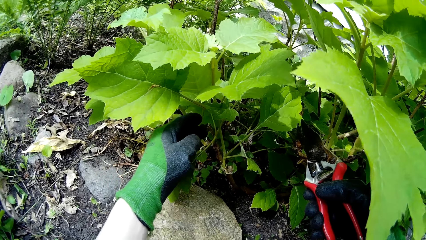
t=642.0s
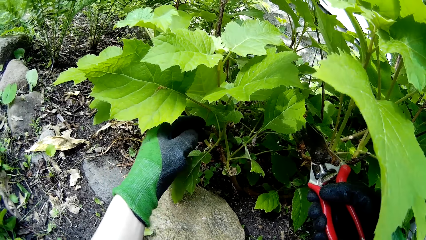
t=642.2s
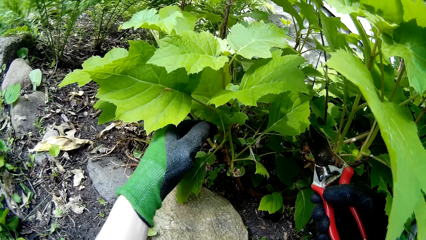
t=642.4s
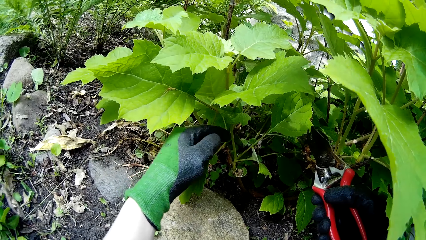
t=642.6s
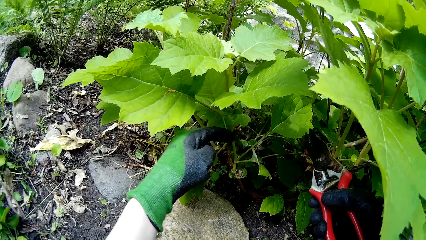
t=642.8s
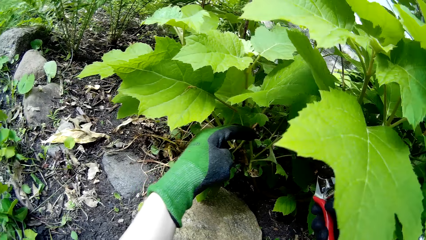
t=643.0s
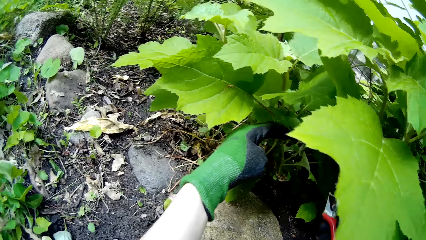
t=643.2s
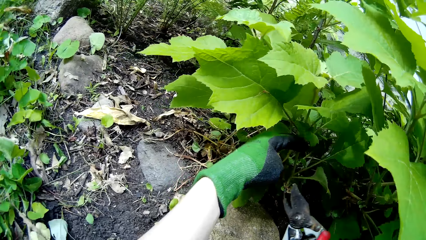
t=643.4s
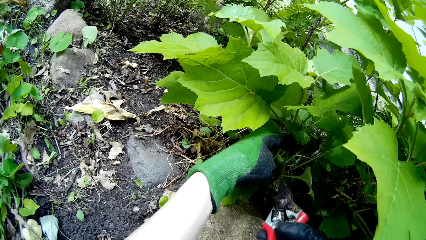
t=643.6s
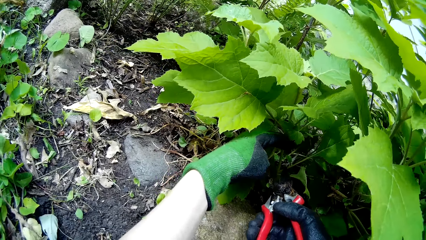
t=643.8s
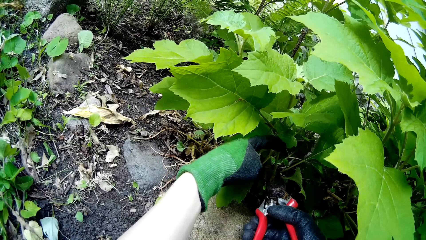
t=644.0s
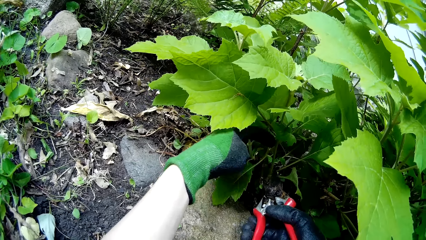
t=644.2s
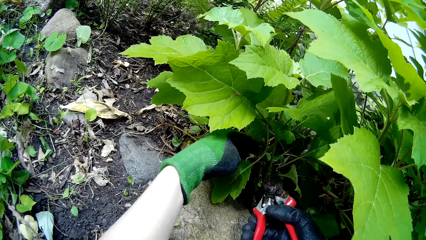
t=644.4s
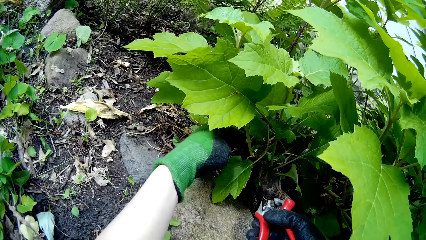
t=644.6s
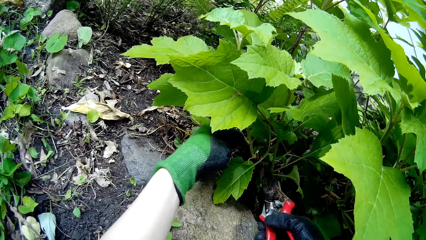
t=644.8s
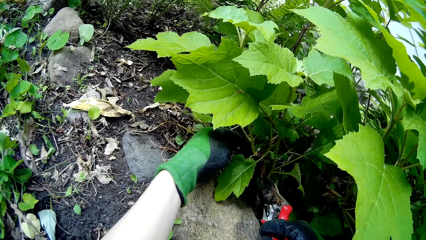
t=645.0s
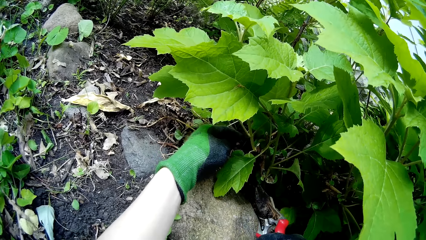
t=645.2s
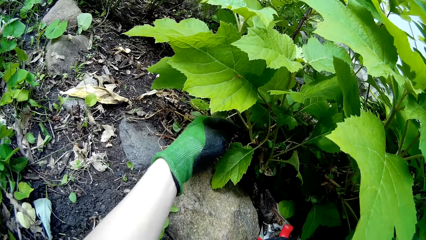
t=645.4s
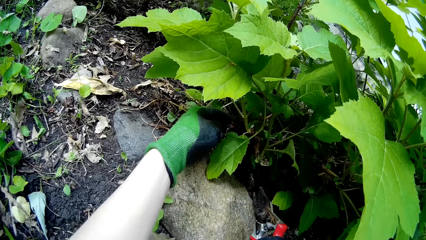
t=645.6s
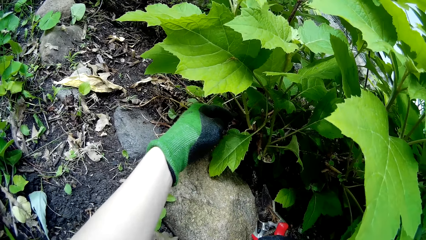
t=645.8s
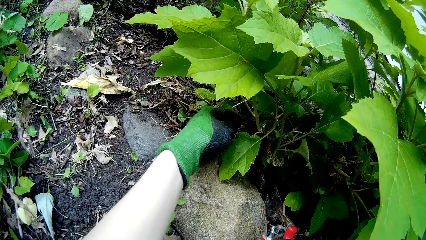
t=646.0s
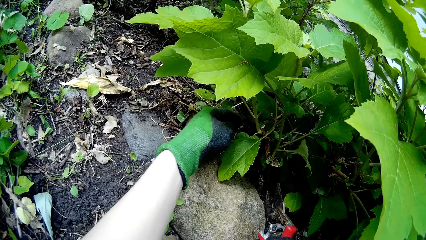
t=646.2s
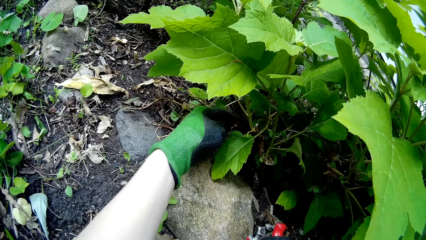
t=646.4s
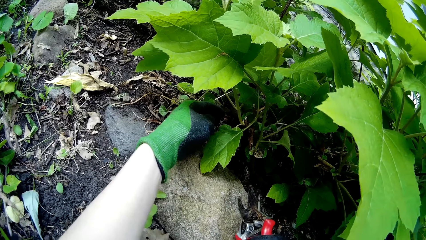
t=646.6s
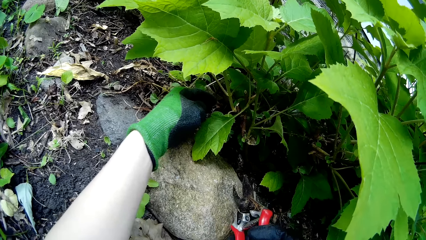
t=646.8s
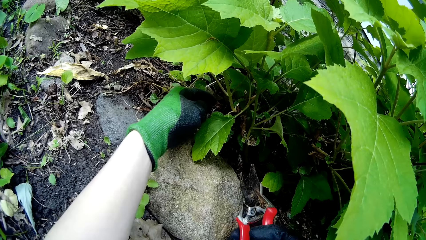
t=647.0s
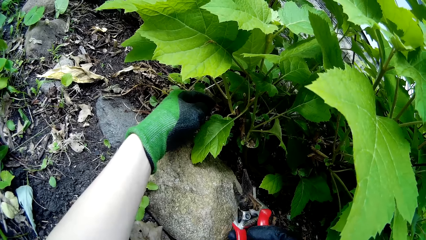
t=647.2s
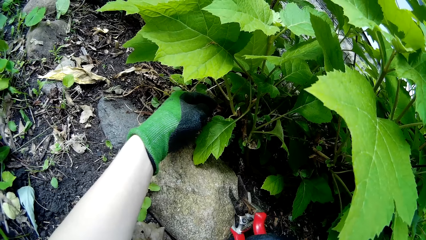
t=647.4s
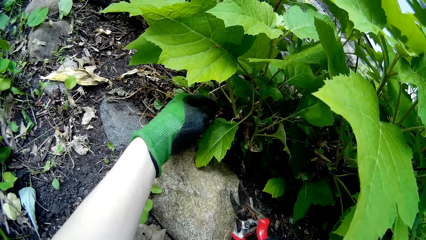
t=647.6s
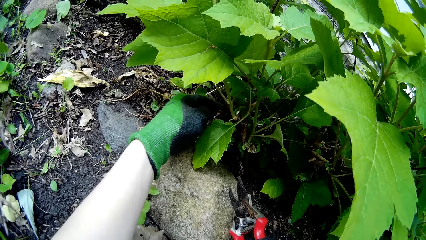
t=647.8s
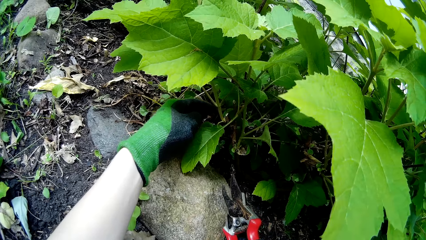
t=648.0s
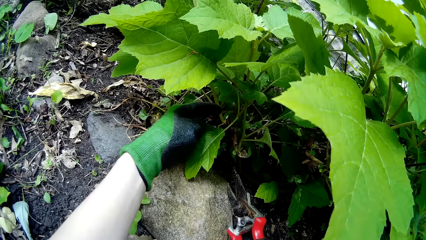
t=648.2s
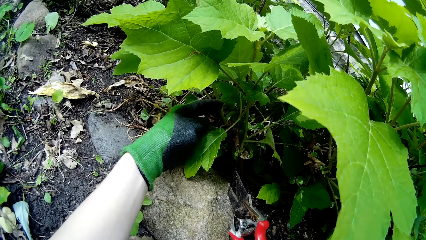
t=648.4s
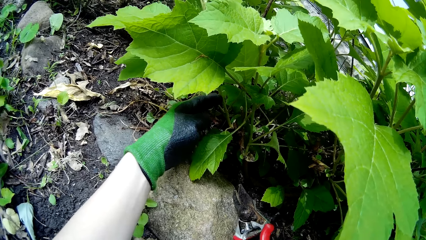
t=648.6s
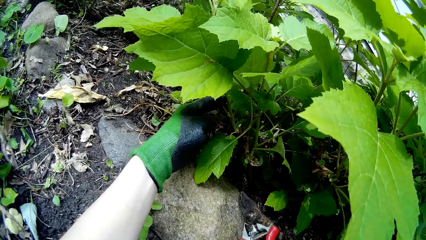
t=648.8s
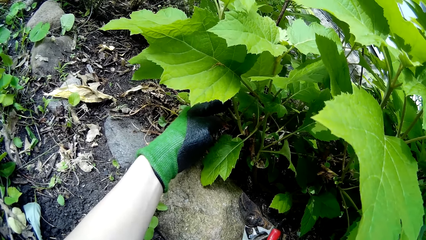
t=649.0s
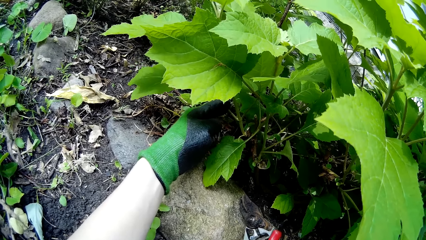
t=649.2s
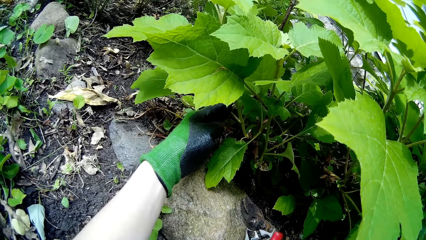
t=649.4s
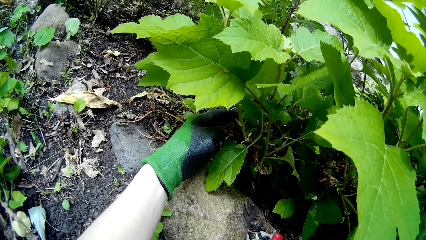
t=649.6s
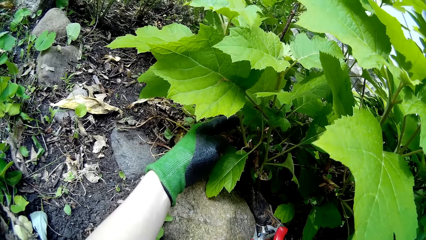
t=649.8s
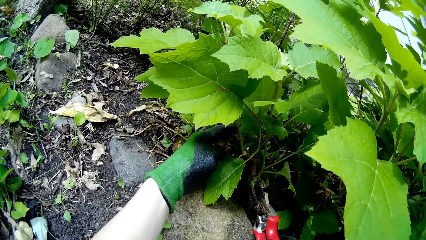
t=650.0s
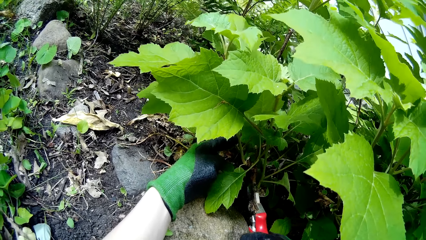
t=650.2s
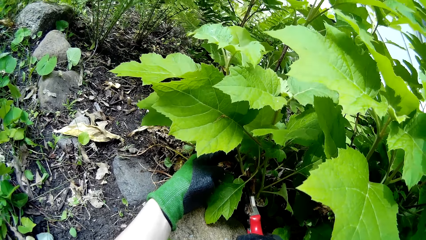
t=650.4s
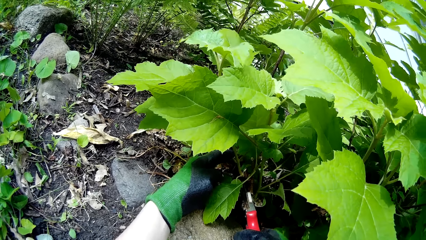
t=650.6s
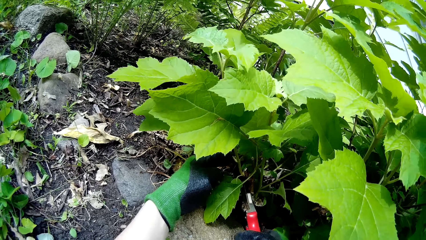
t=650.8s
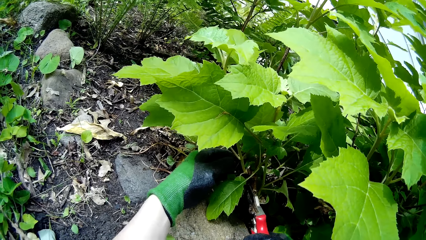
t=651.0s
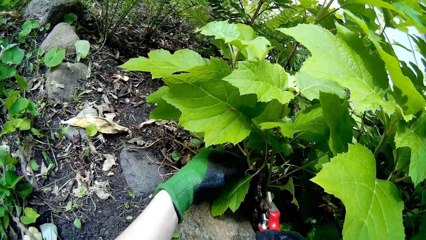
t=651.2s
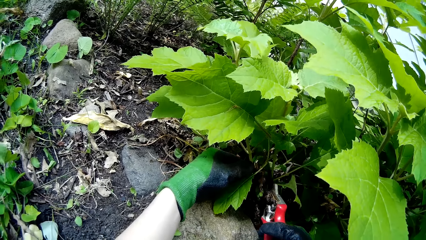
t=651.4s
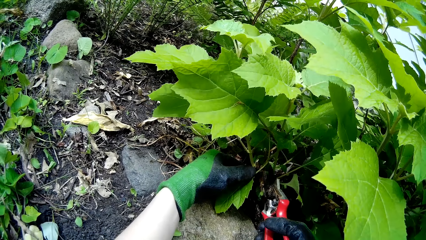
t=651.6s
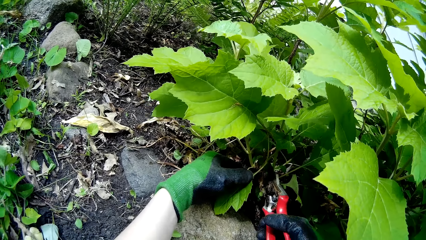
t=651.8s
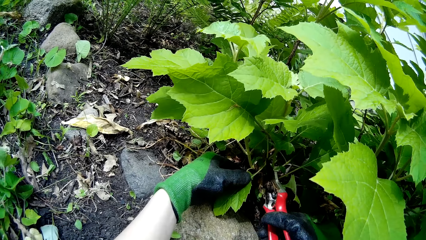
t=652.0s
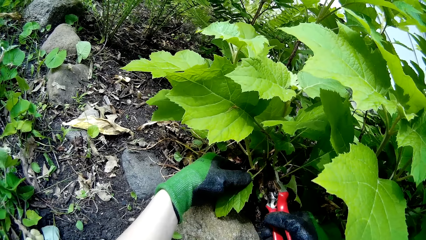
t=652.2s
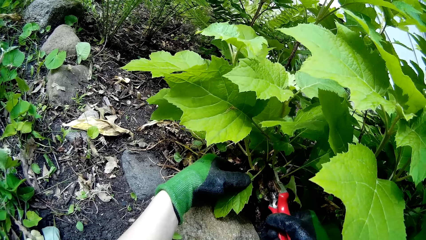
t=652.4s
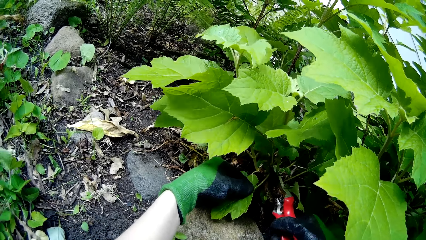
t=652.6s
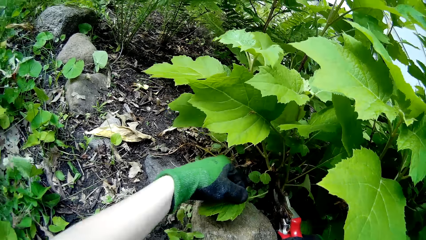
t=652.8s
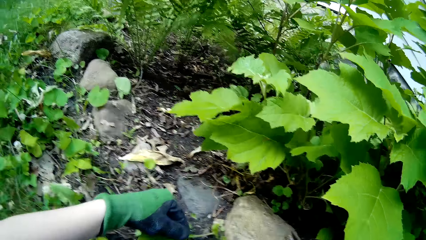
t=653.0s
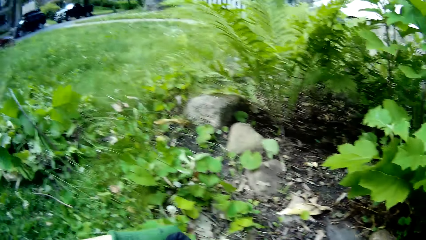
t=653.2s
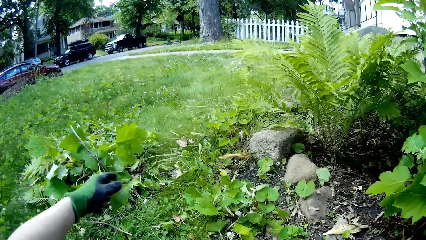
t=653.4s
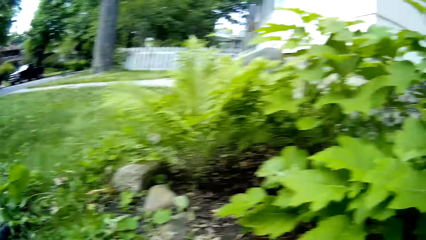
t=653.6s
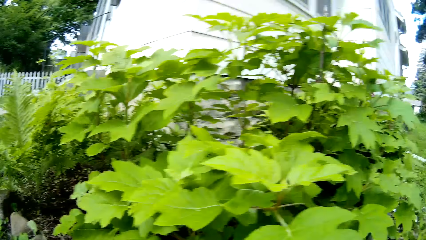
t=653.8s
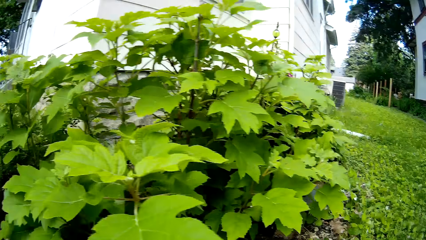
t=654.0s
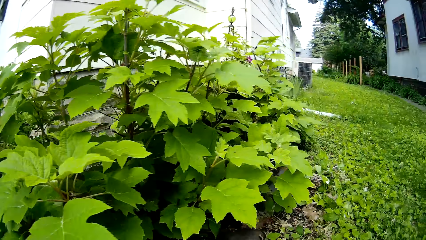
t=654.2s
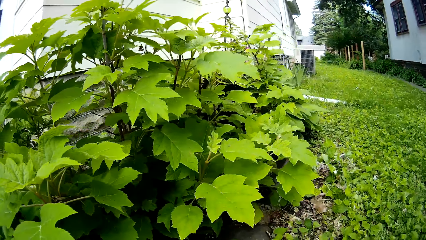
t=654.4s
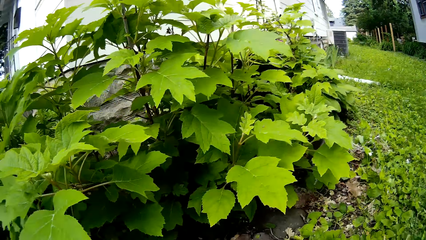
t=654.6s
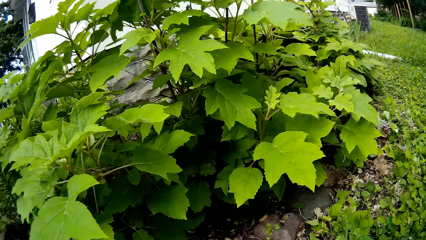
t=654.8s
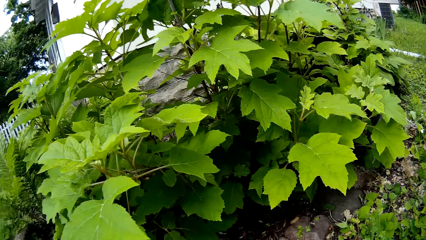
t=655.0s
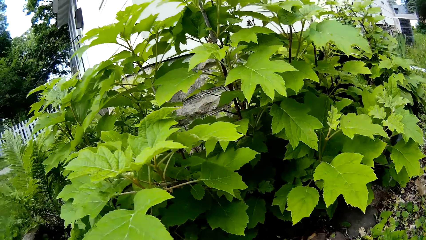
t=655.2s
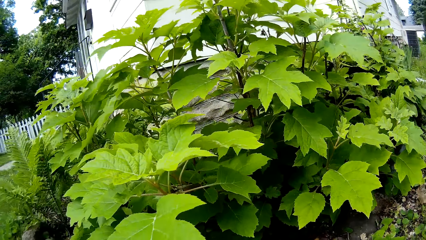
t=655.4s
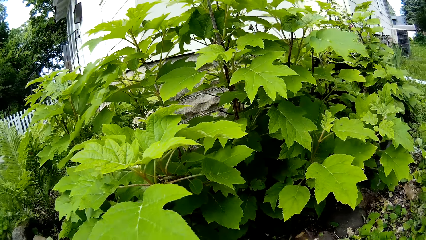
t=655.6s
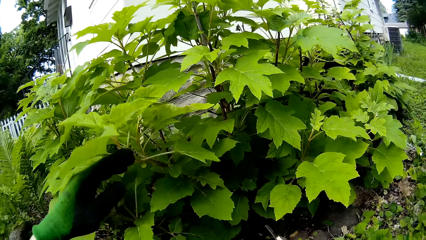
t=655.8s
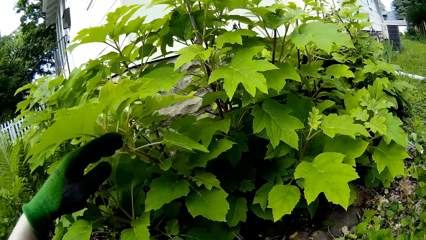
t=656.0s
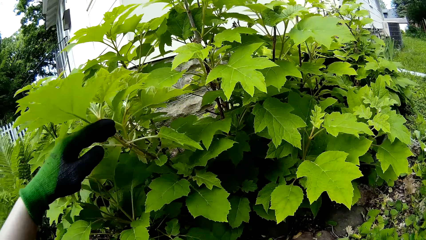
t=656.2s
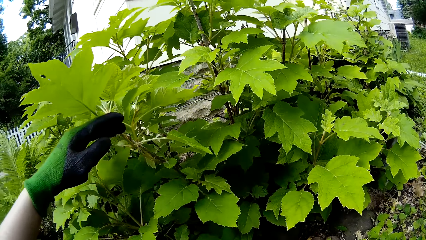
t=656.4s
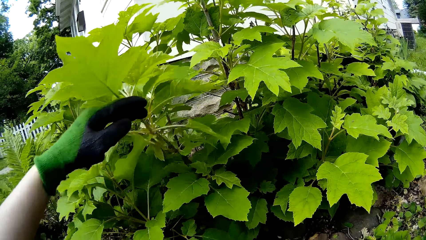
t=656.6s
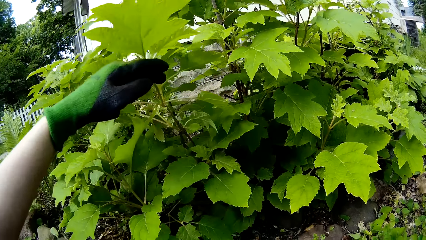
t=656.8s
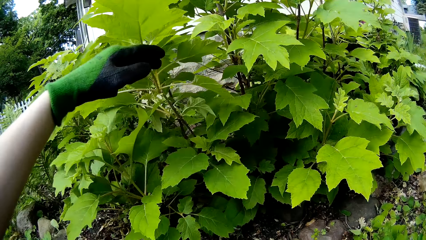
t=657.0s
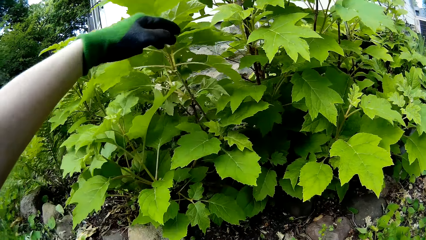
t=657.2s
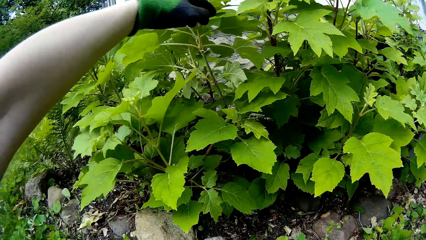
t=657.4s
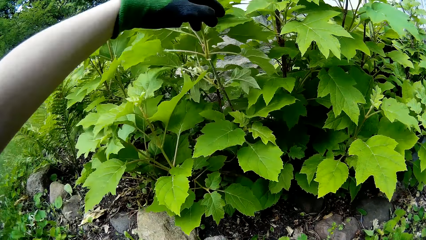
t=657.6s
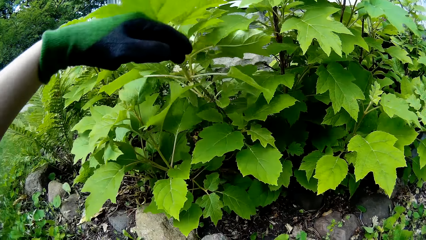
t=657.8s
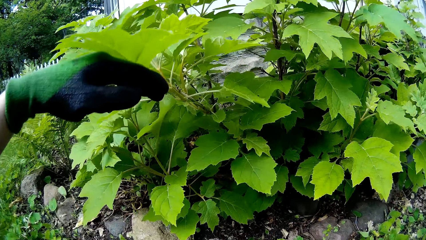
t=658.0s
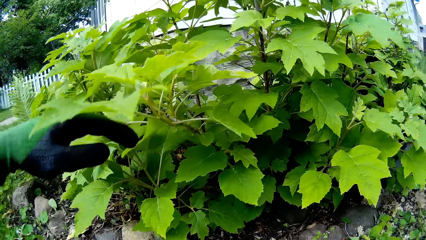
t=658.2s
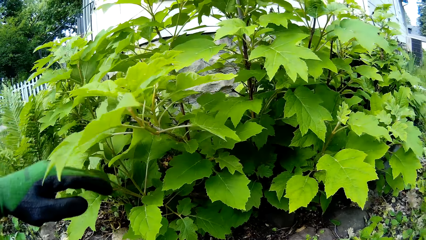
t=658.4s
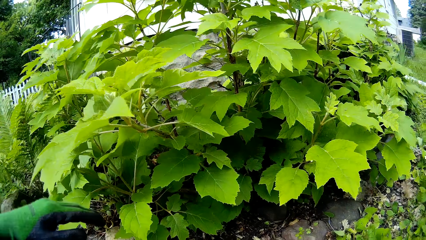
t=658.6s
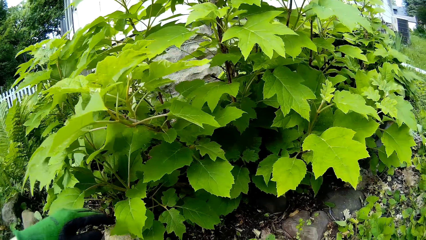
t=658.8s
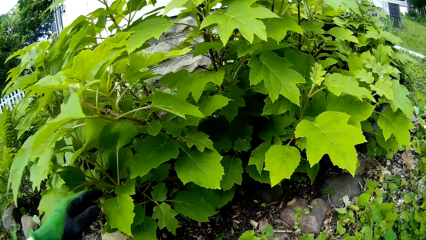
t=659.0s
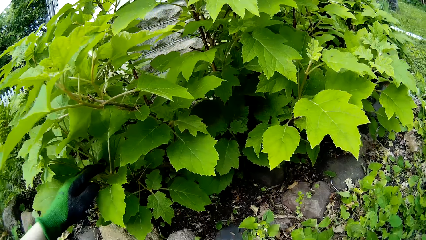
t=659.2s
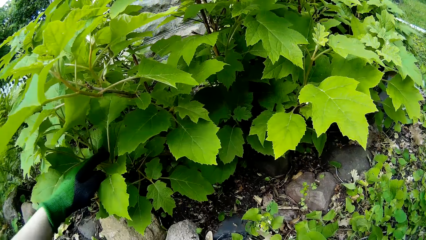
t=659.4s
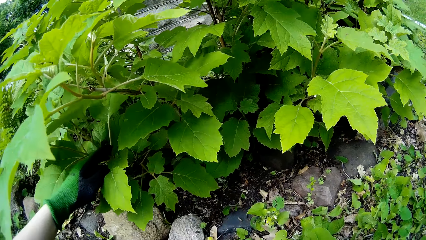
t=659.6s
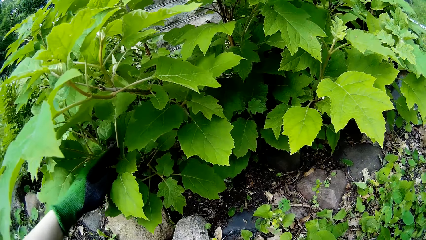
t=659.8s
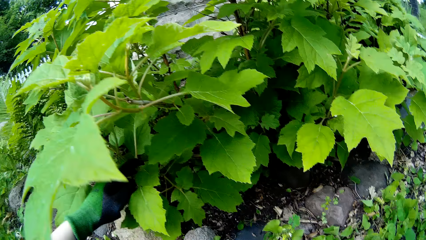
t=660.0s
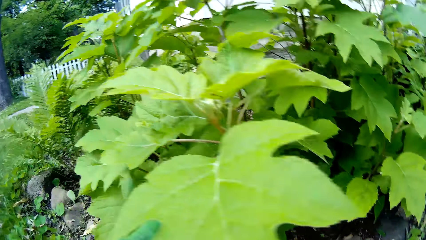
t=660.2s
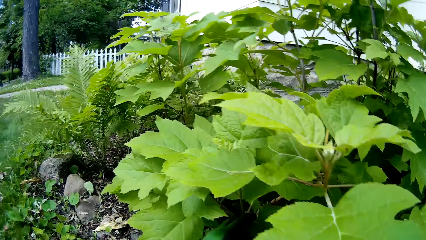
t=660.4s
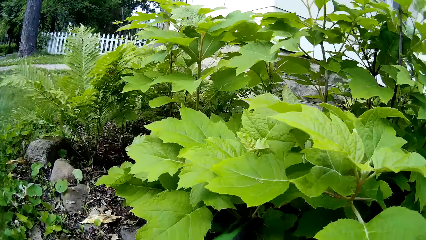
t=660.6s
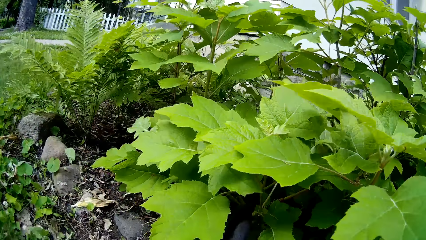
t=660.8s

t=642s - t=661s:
The camera wearer moves the shears. She cuts off the stem with the garden shears in her right hand. She throws the stem on the ground with her left hand. She holds the plant. She pushes back a stem with her left hand.
